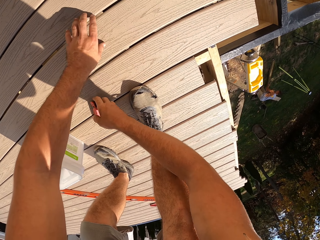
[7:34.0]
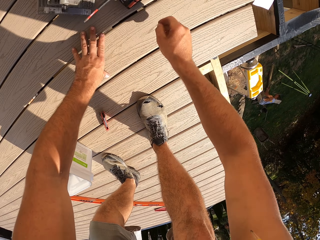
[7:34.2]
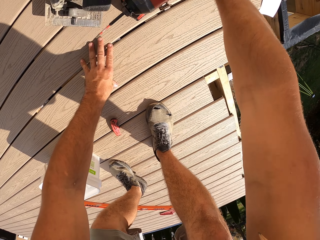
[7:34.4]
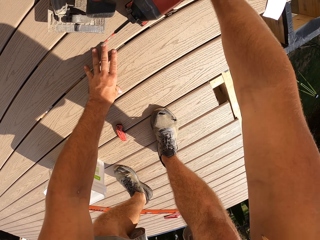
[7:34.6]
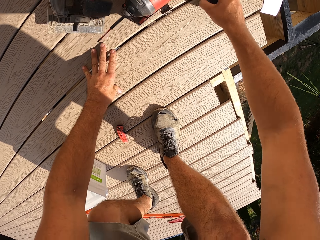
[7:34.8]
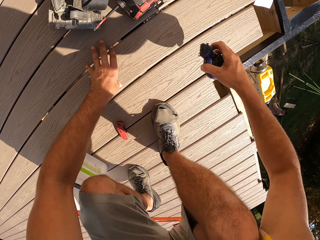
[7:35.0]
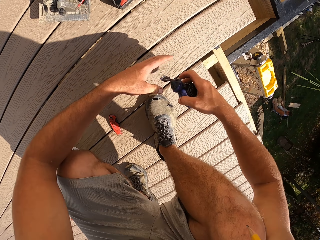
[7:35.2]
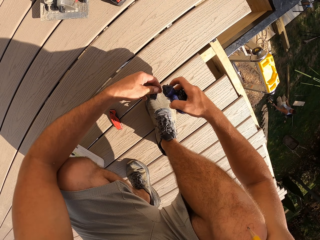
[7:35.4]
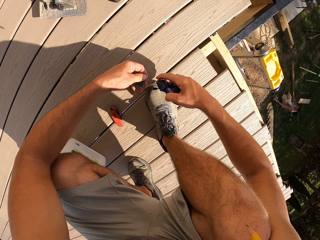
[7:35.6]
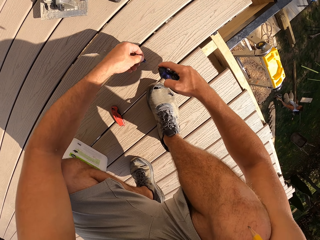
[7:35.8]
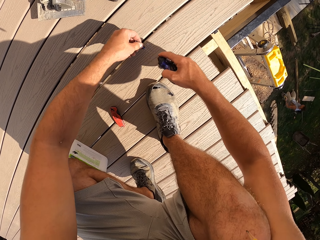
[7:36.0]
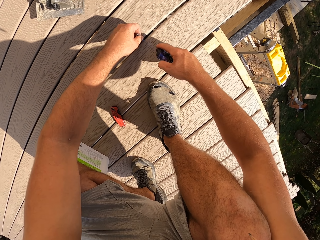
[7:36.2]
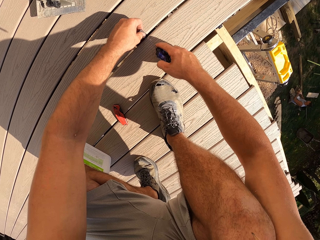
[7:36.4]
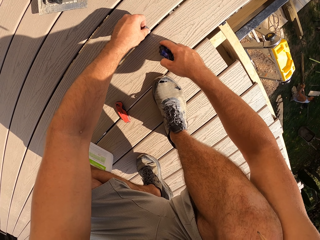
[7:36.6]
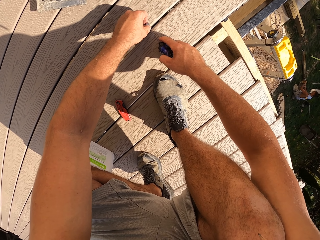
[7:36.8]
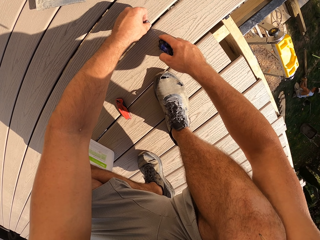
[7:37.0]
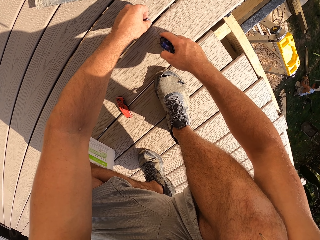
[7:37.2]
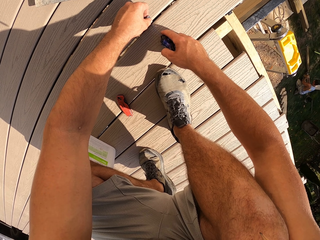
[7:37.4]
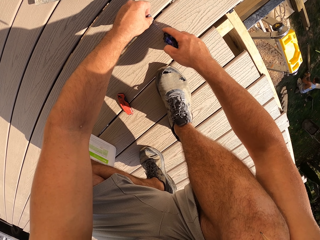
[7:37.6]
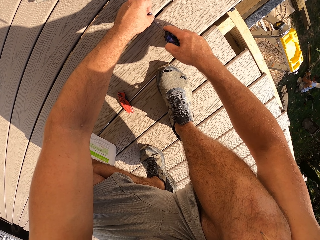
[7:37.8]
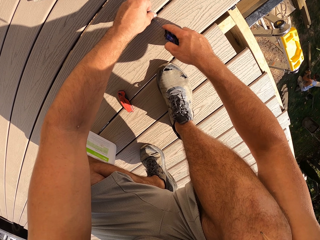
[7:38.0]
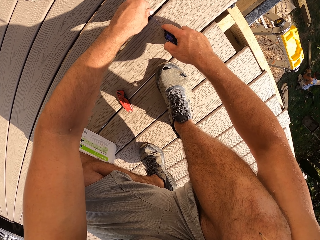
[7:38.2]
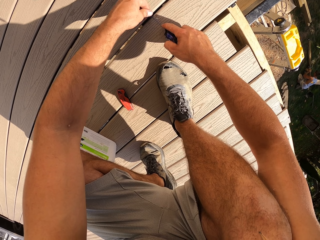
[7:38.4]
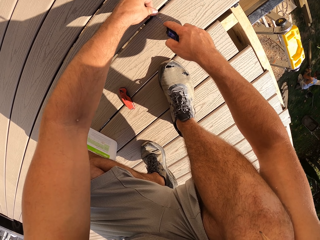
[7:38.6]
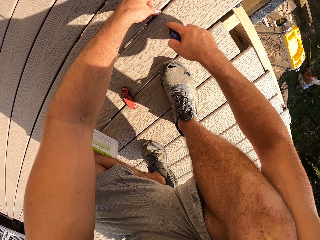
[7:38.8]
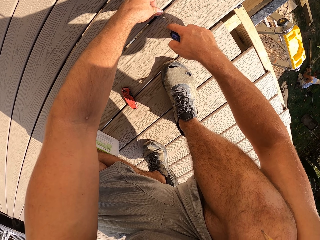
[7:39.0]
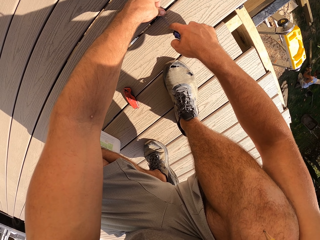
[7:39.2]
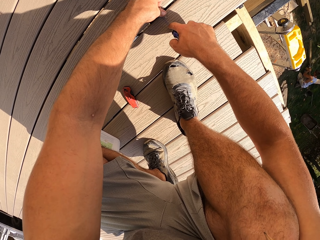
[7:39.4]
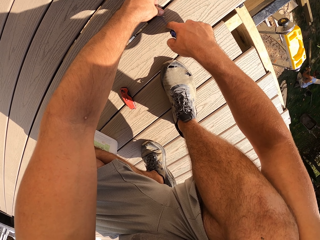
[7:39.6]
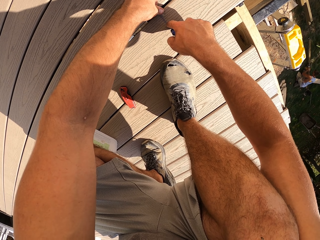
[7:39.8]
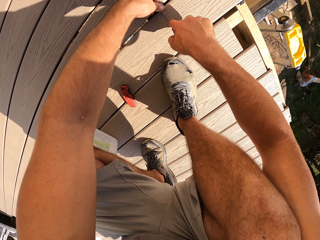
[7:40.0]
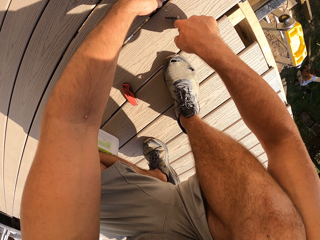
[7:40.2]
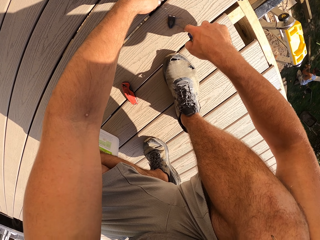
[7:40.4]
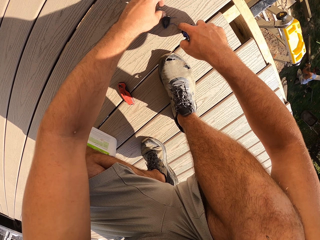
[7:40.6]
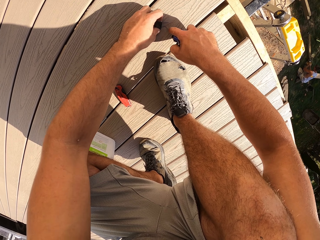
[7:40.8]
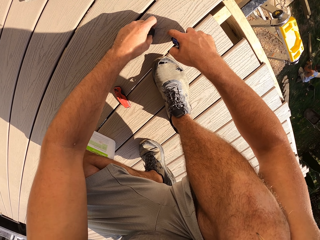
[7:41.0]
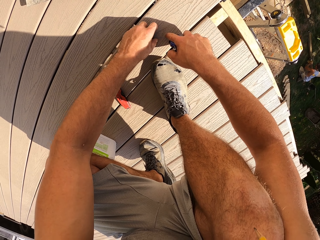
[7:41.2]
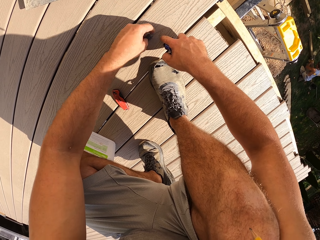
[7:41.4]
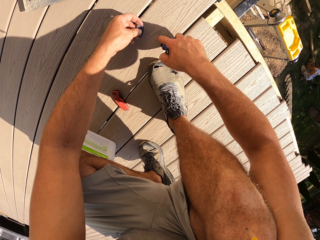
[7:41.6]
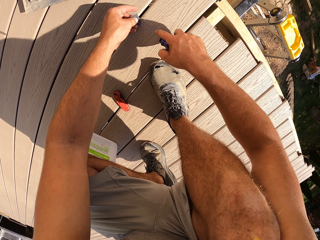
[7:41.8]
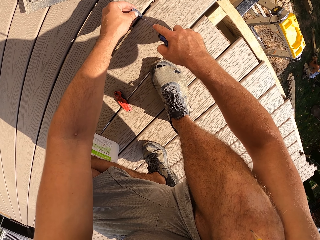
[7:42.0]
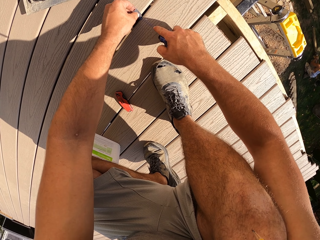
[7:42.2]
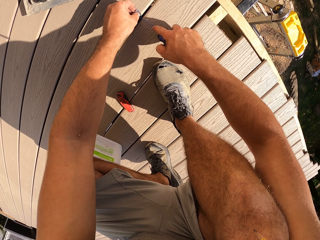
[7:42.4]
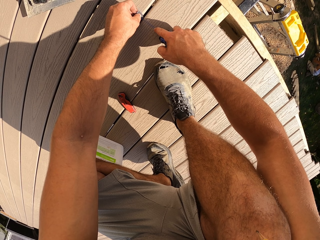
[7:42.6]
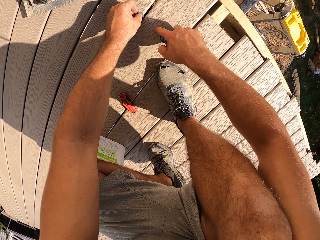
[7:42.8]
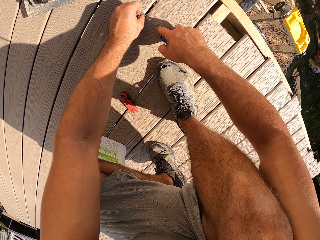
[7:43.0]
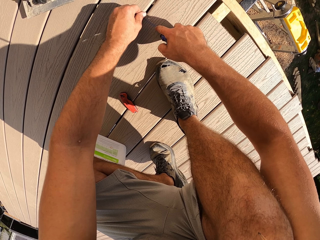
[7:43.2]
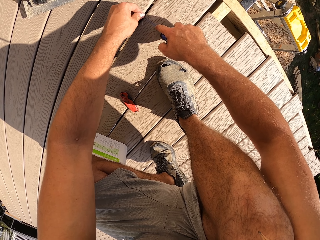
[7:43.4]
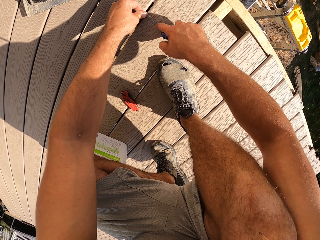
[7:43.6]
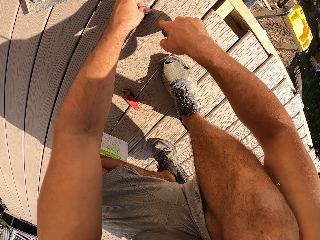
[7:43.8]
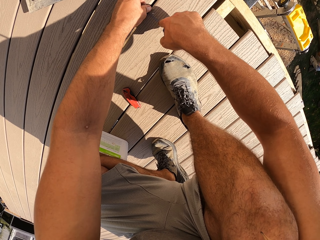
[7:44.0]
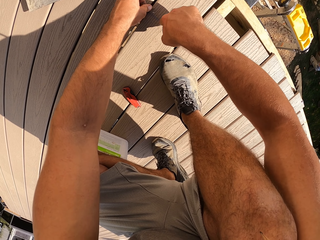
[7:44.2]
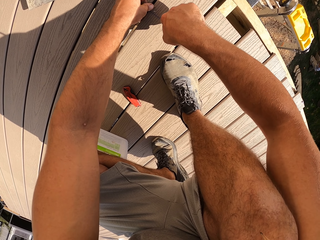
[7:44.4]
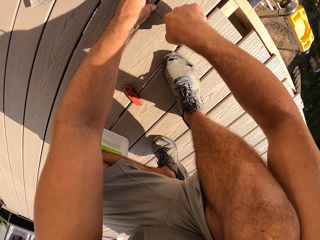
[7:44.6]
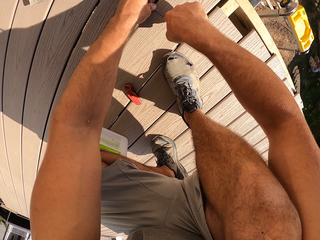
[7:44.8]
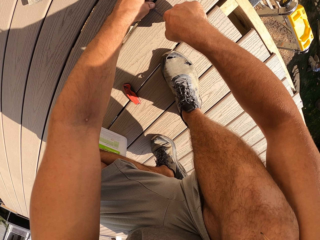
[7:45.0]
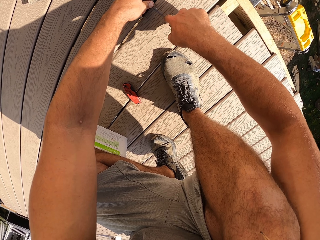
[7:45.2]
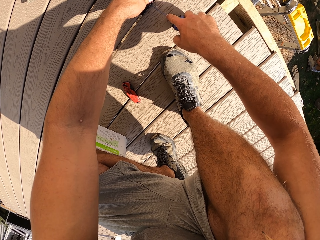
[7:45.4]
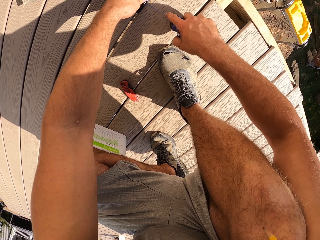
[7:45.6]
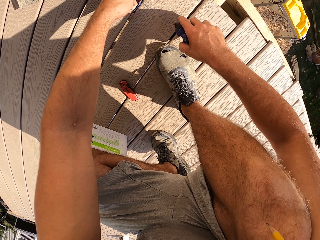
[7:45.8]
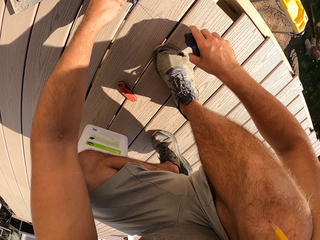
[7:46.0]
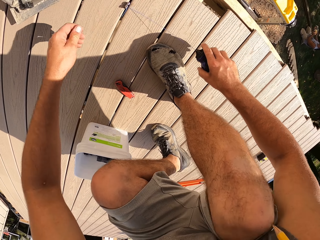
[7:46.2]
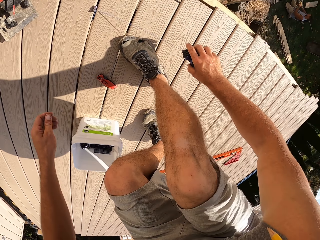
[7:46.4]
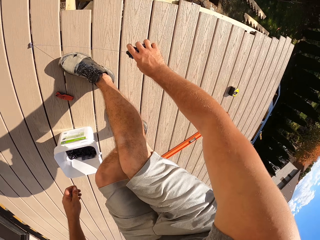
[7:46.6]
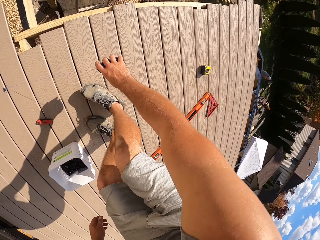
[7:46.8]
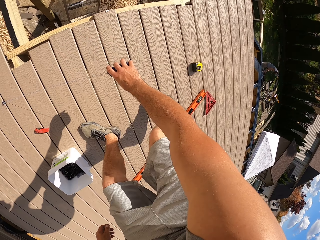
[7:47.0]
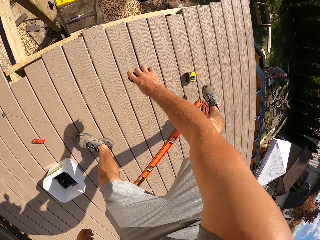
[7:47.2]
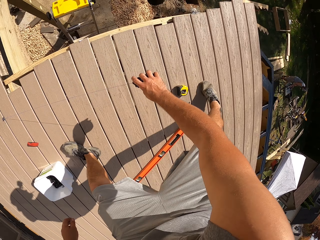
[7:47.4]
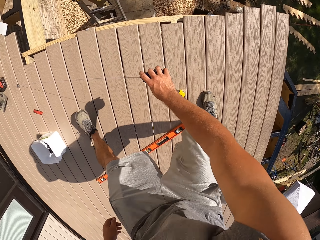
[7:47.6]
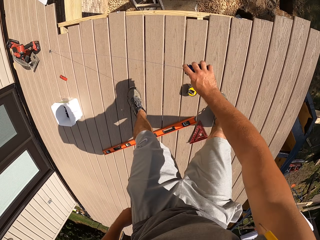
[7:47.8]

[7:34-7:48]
The camera wearer puts down the cutter. They pick a measuring rope. They mark the size required. They measure the wood.

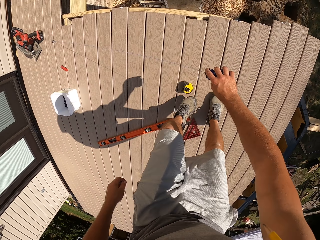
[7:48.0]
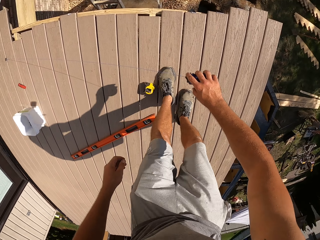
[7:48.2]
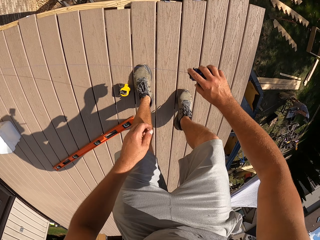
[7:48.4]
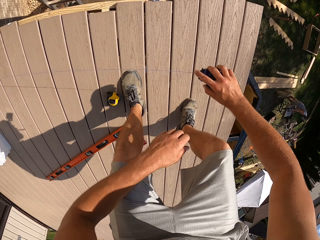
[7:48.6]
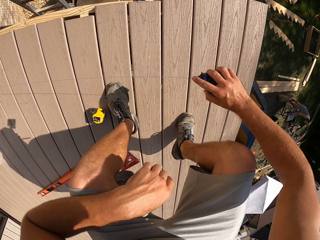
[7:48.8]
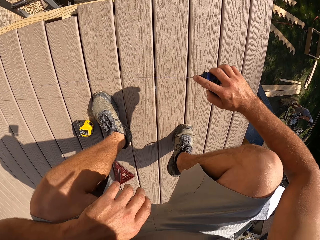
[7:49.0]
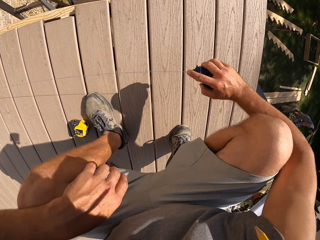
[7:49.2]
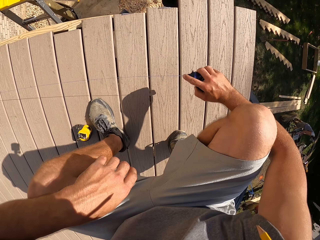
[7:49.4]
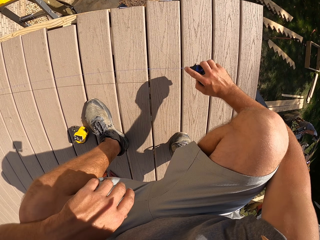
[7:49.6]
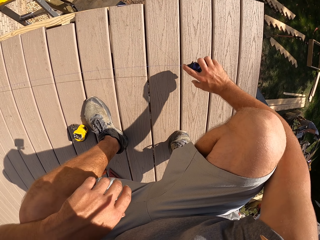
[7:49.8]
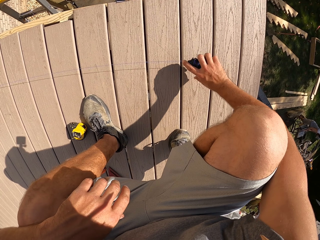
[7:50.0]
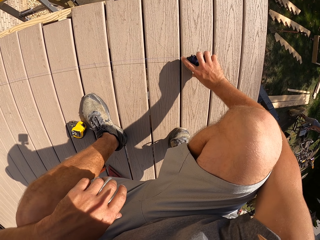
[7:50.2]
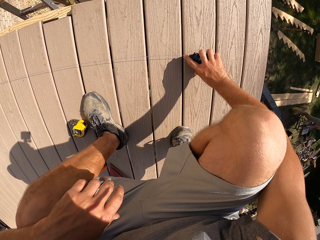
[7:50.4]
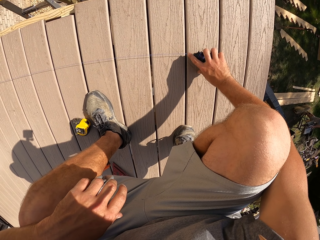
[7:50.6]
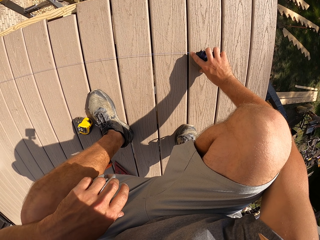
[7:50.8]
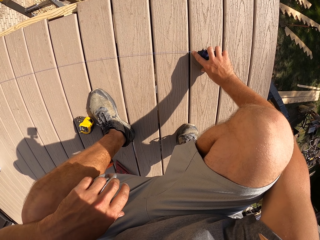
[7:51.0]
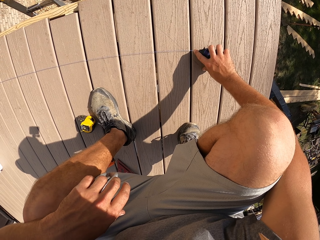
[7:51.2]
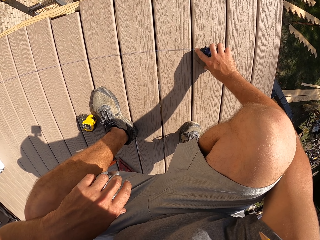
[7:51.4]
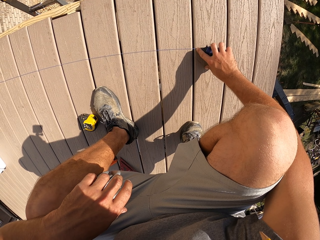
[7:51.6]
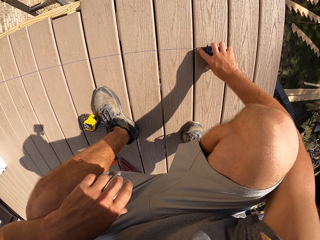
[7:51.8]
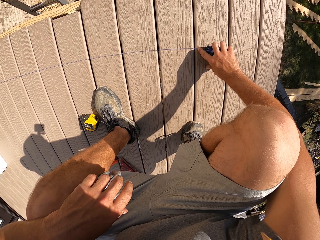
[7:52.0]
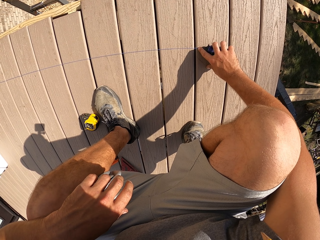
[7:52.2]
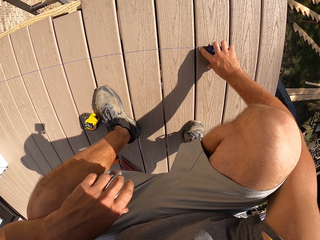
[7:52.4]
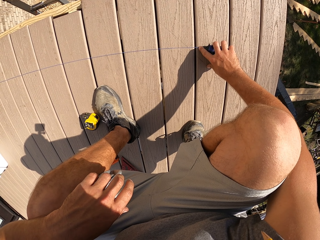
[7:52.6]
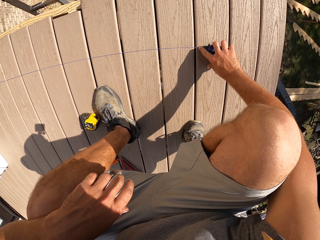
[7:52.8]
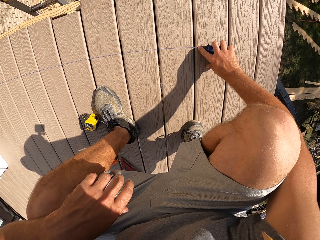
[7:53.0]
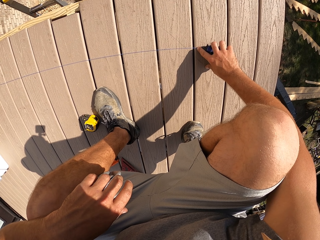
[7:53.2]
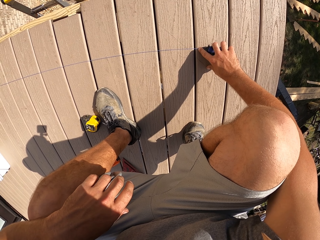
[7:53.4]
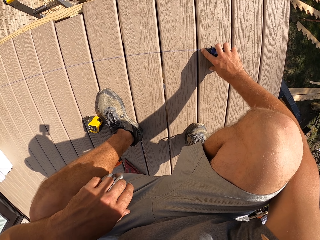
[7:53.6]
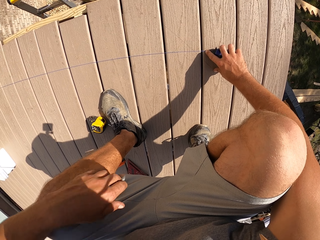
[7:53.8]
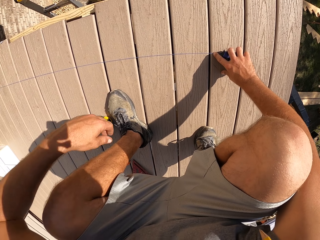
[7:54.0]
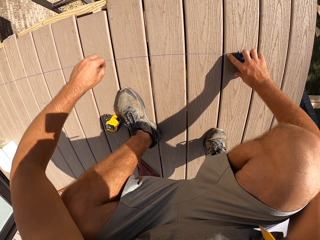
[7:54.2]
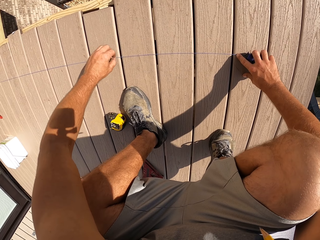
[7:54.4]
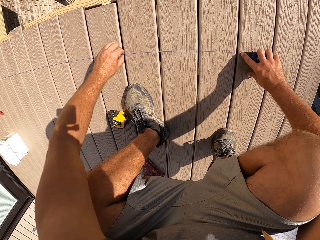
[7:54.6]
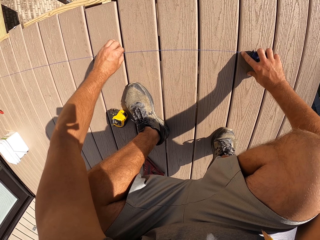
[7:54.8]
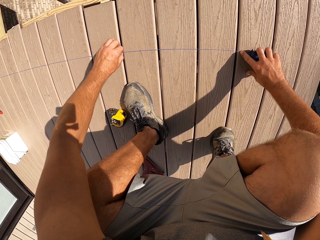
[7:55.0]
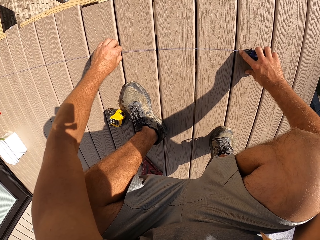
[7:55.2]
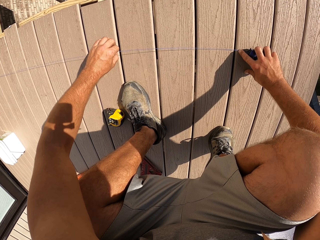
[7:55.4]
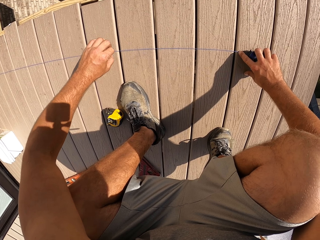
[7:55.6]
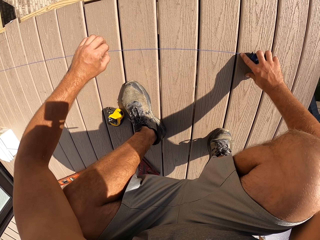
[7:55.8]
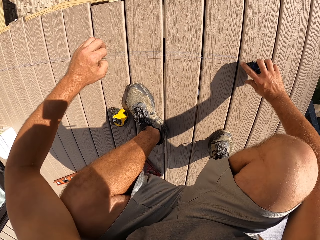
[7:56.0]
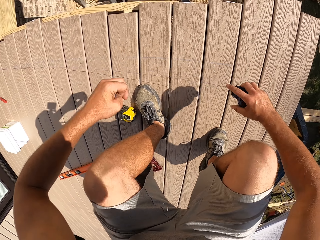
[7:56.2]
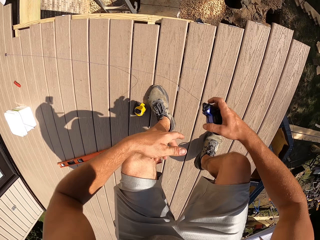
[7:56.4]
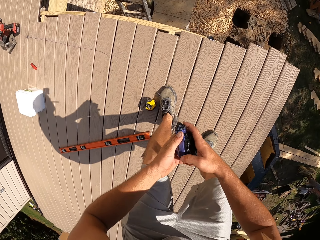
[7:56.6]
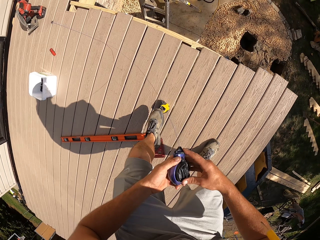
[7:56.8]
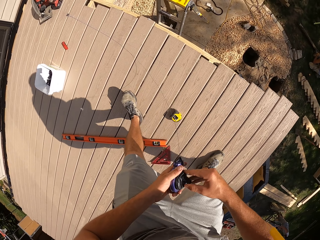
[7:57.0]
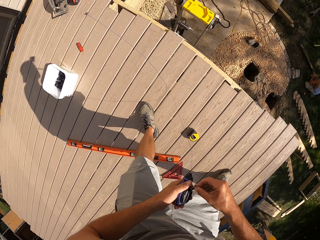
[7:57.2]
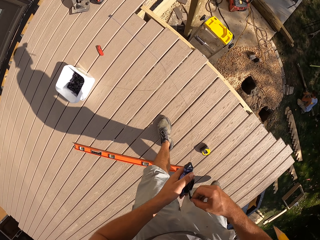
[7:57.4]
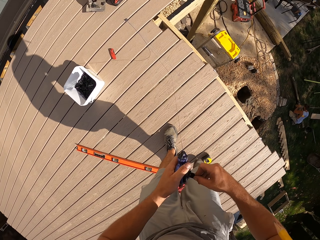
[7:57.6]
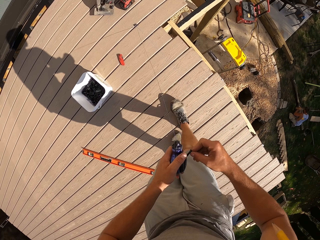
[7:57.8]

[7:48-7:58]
The camera wearer pulls the rope upwards.
